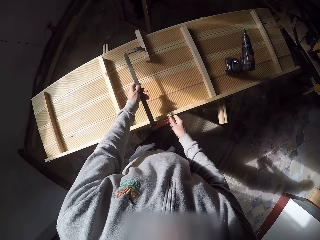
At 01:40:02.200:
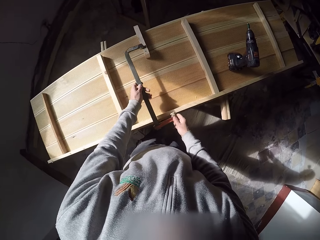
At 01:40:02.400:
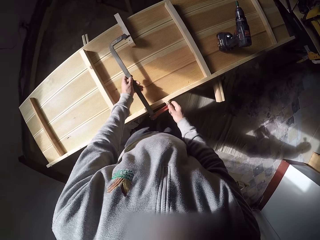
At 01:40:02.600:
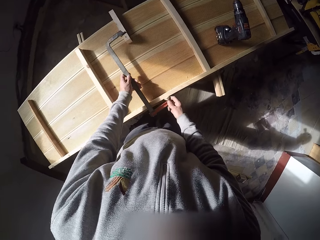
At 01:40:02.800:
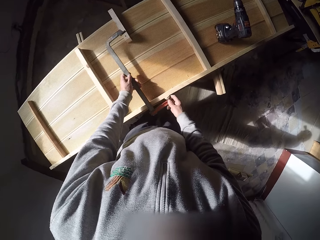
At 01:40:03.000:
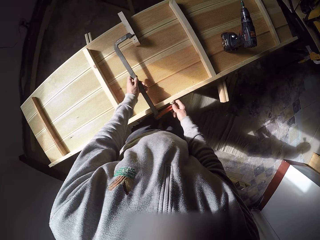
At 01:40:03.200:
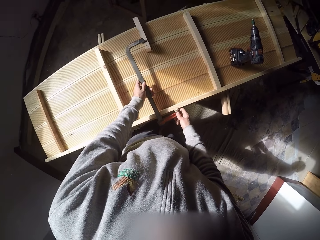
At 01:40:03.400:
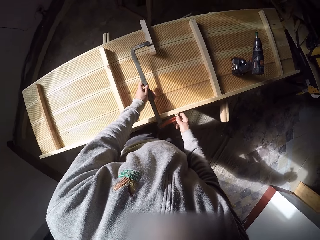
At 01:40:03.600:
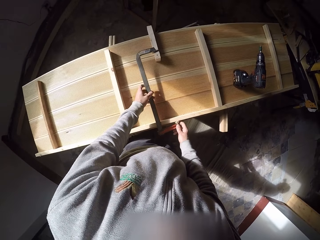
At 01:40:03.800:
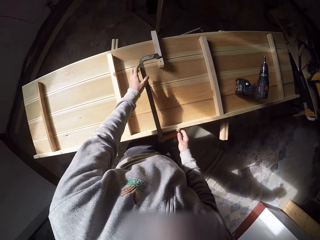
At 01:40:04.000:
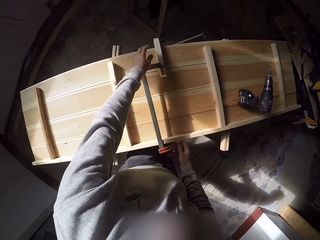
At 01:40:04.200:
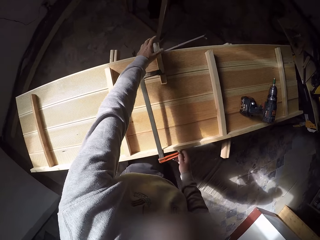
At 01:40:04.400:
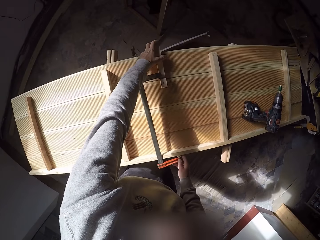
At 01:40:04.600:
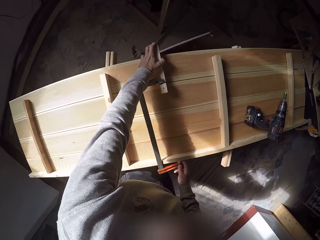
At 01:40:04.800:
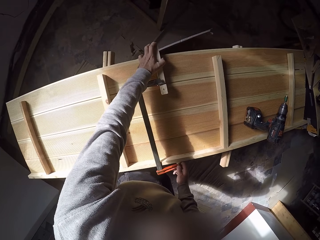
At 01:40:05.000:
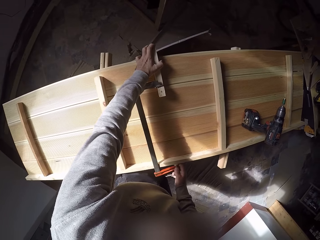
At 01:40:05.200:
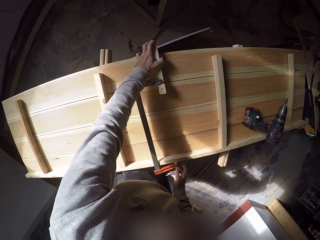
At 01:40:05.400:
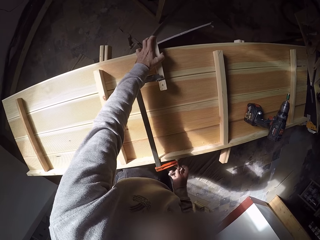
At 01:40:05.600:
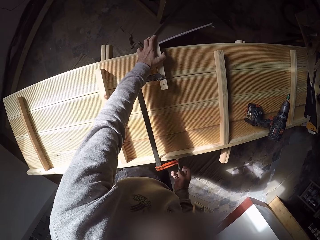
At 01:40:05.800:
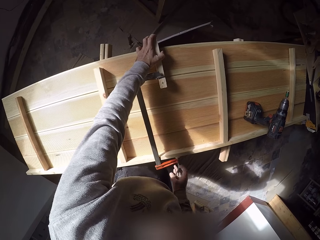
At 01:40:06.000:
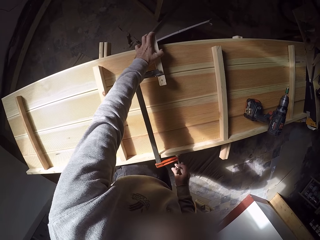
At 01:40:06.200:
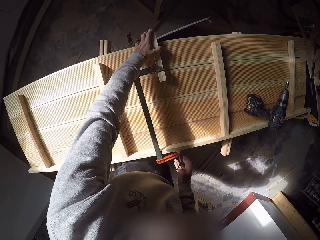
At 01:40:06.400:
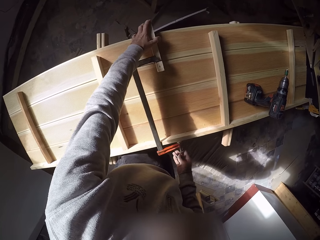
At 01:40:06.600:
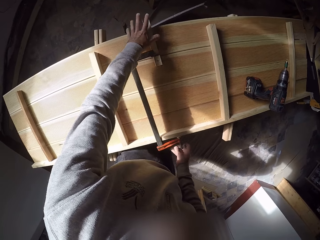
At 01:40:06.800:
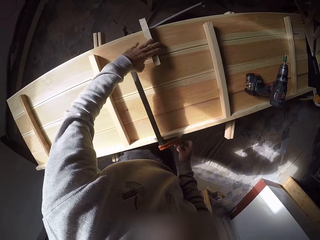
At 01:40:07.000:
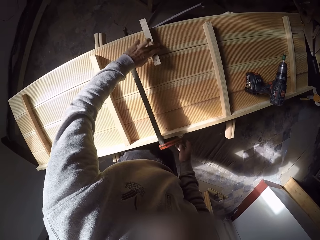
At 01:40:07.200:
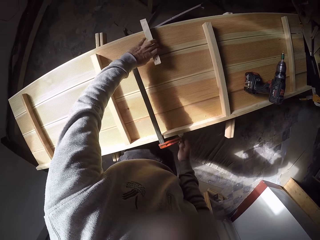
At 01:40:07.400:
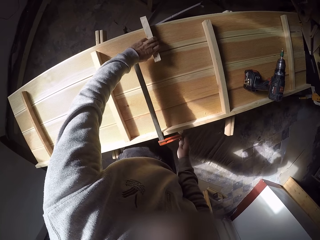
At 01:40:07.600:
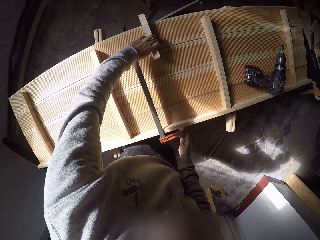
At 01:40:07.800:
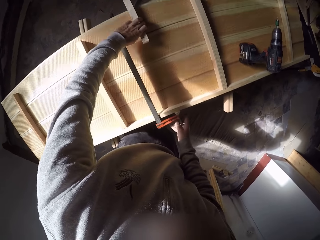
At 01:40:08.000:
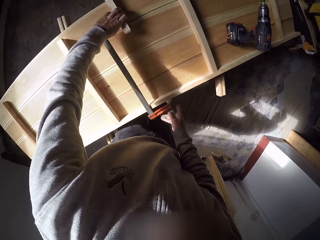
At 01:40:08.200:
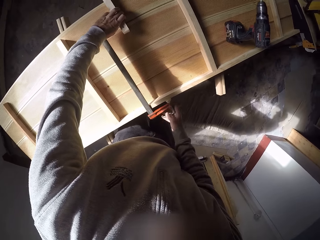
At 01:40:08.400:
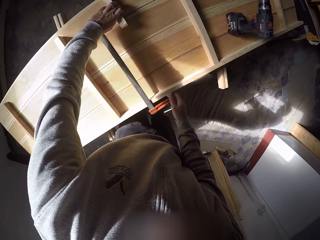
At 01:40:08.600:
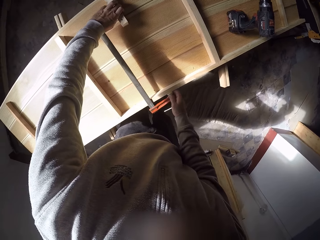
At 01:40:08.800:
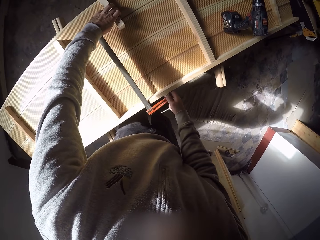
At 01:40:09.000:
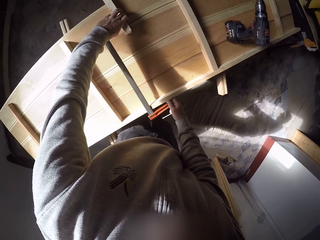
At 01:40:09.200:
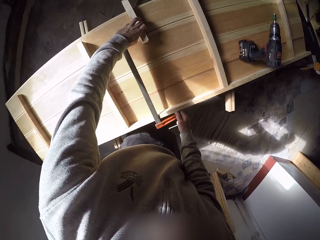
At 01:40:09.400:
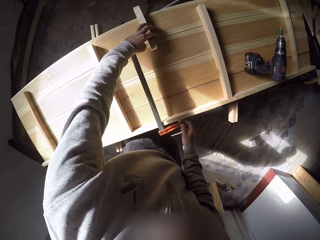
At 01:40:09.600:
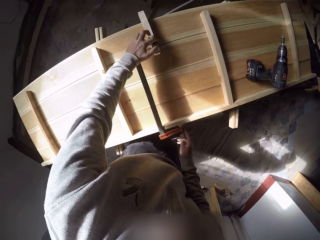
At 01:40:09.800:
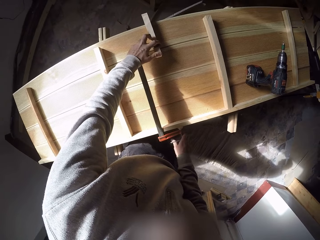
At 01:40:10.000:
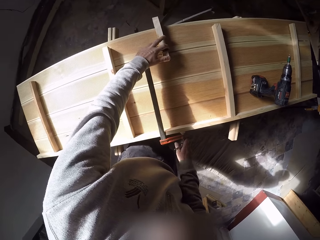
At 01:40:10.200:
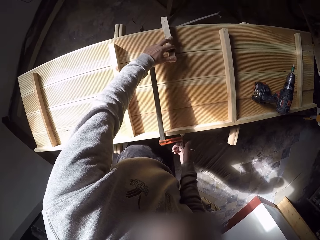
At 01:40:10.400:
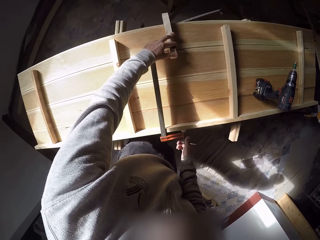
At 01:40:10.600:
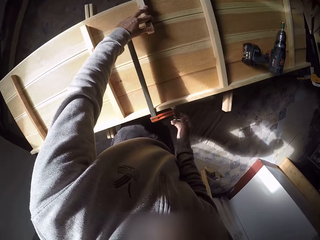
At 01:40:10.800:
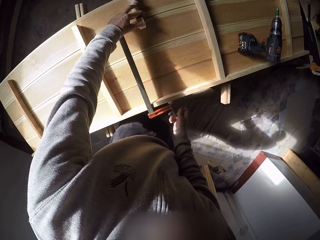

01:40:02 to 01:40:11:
The camera wearer holds the wood with a wood structure. He places the f-clamp on the table with both hands. He places his left hand on the wood on the table. He screws the f-clamp to the table with his right hand.

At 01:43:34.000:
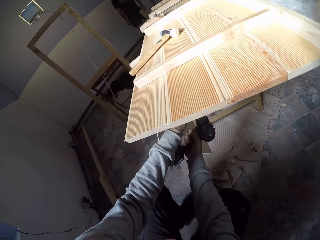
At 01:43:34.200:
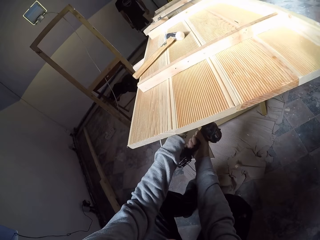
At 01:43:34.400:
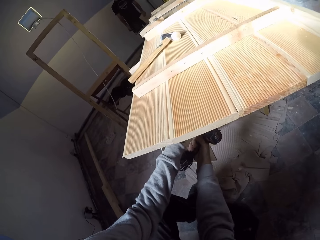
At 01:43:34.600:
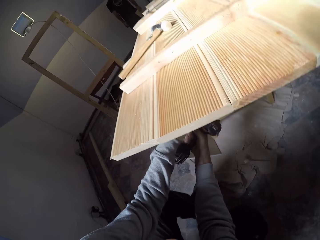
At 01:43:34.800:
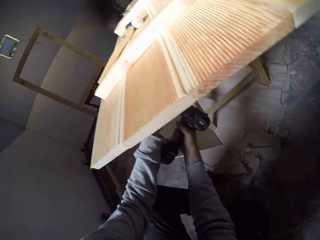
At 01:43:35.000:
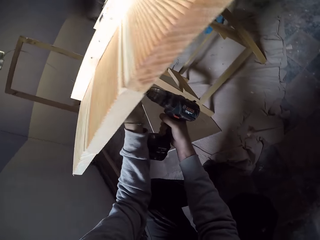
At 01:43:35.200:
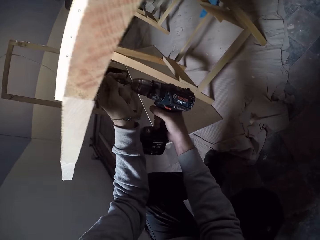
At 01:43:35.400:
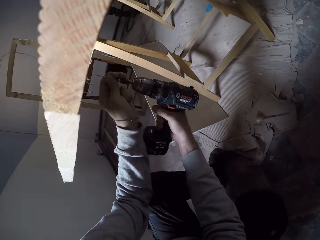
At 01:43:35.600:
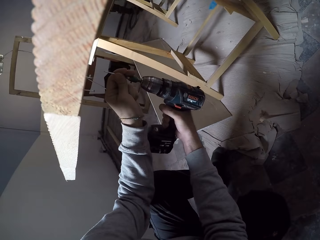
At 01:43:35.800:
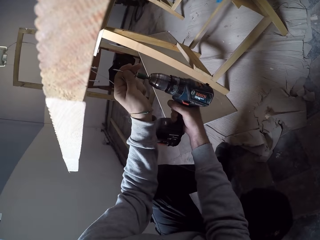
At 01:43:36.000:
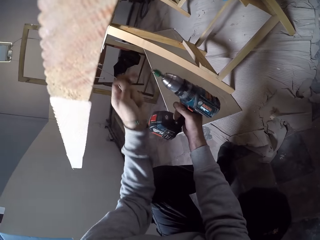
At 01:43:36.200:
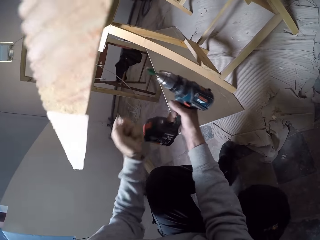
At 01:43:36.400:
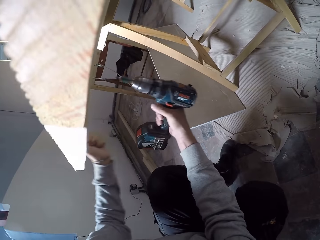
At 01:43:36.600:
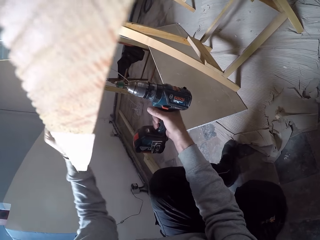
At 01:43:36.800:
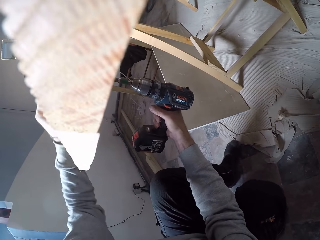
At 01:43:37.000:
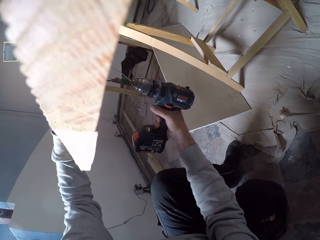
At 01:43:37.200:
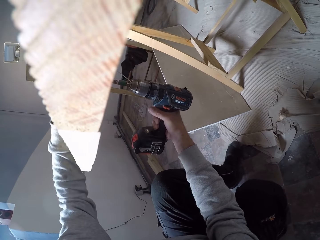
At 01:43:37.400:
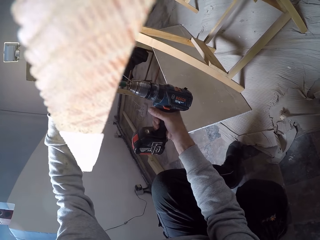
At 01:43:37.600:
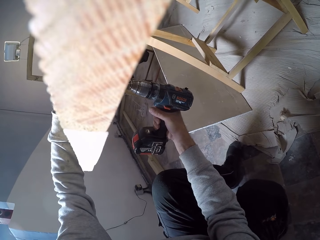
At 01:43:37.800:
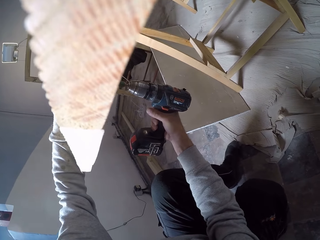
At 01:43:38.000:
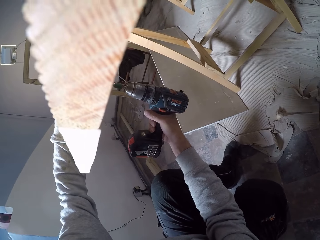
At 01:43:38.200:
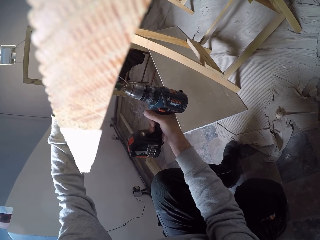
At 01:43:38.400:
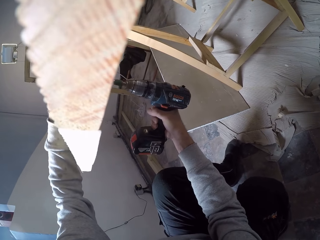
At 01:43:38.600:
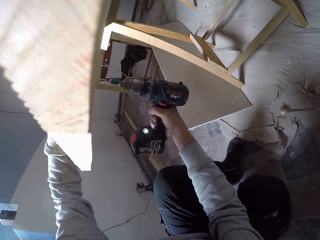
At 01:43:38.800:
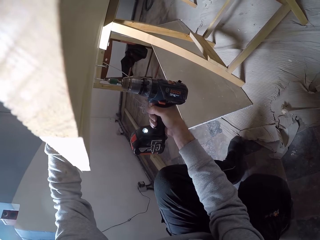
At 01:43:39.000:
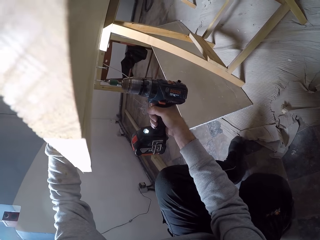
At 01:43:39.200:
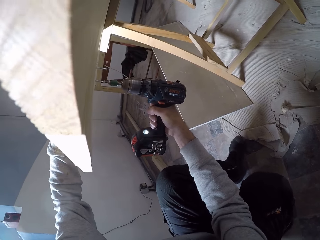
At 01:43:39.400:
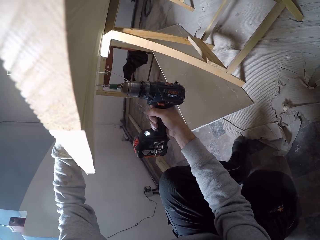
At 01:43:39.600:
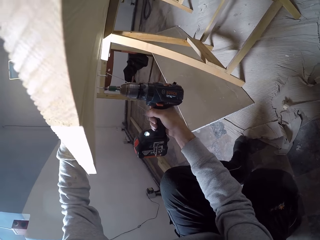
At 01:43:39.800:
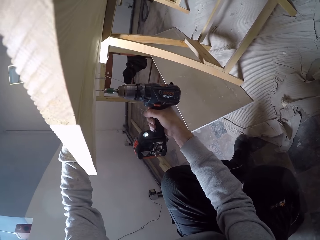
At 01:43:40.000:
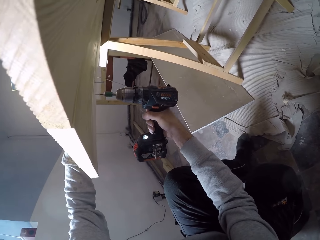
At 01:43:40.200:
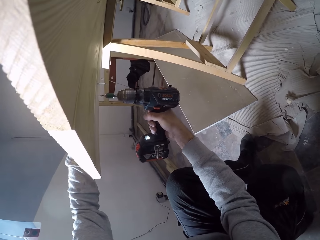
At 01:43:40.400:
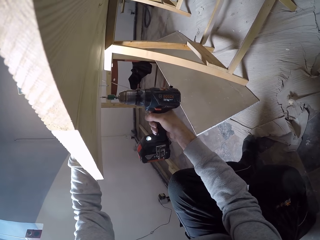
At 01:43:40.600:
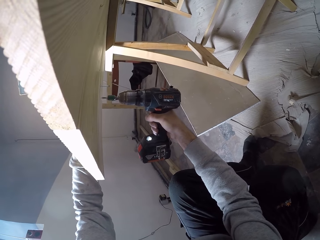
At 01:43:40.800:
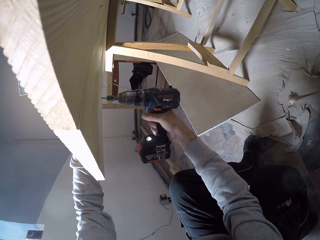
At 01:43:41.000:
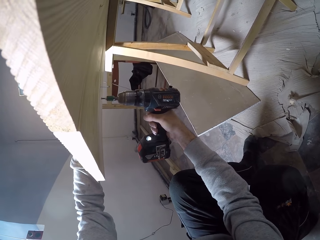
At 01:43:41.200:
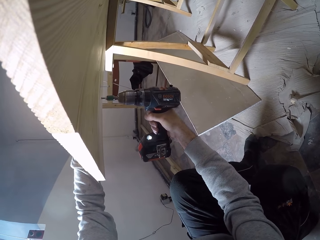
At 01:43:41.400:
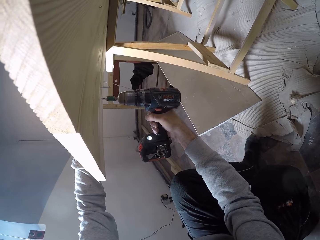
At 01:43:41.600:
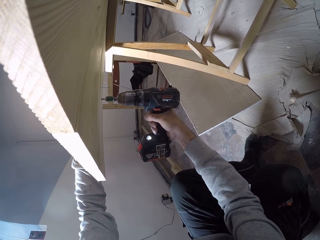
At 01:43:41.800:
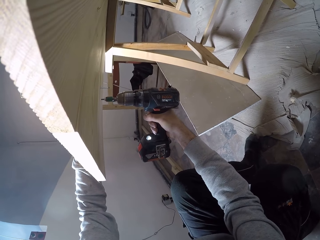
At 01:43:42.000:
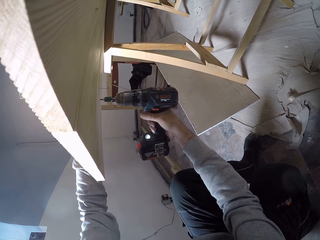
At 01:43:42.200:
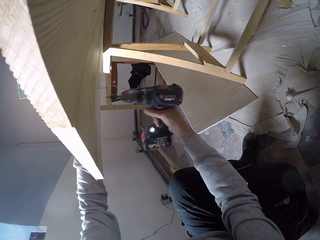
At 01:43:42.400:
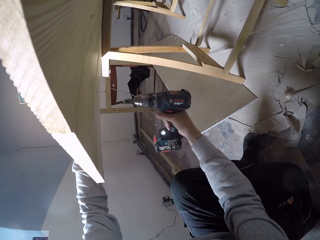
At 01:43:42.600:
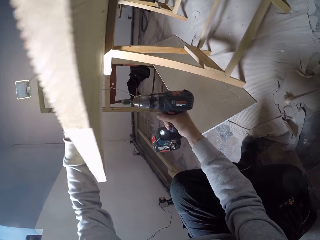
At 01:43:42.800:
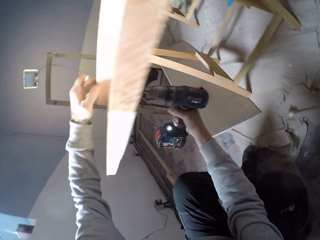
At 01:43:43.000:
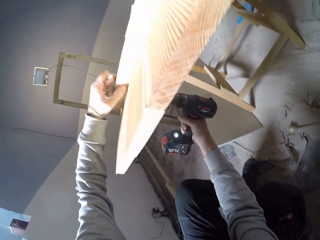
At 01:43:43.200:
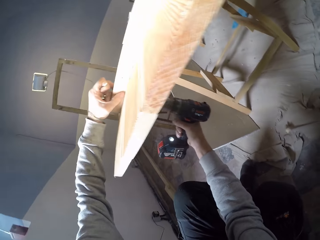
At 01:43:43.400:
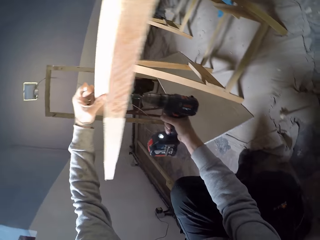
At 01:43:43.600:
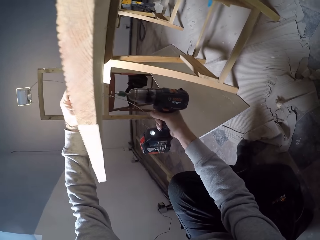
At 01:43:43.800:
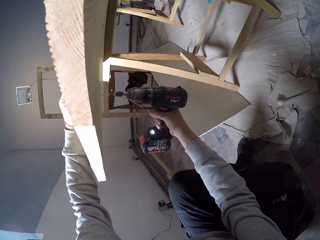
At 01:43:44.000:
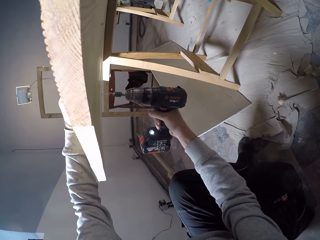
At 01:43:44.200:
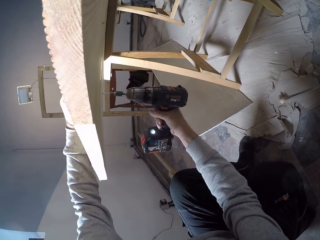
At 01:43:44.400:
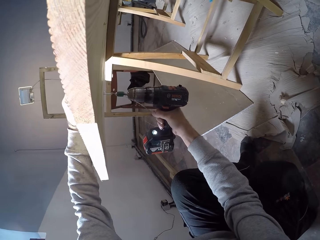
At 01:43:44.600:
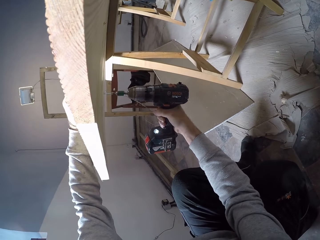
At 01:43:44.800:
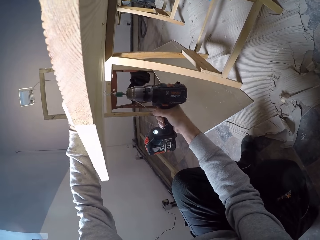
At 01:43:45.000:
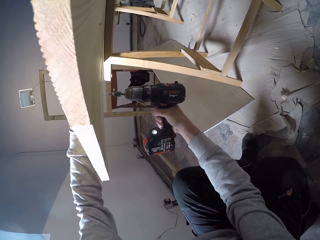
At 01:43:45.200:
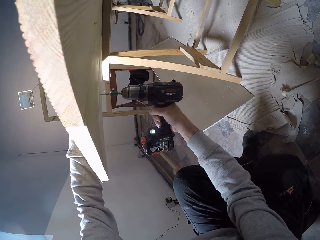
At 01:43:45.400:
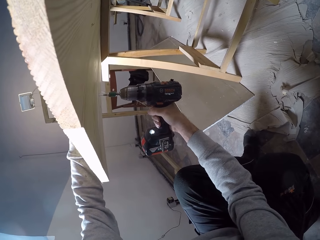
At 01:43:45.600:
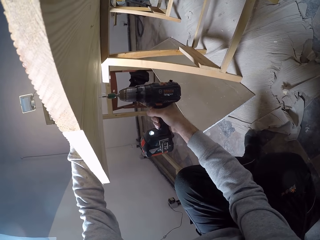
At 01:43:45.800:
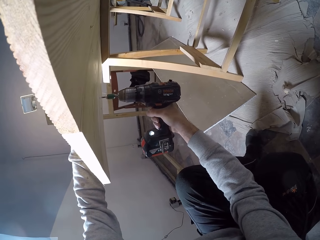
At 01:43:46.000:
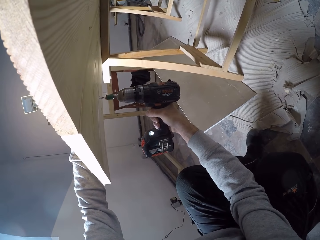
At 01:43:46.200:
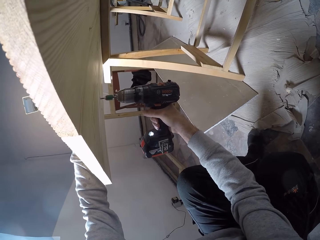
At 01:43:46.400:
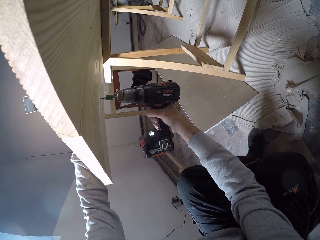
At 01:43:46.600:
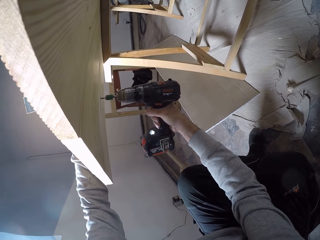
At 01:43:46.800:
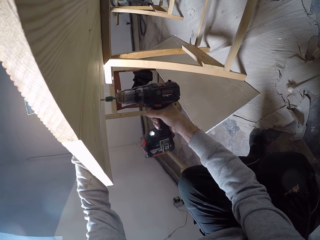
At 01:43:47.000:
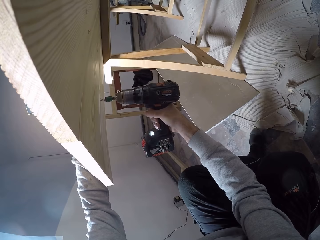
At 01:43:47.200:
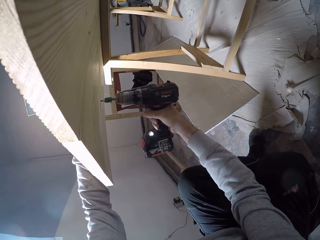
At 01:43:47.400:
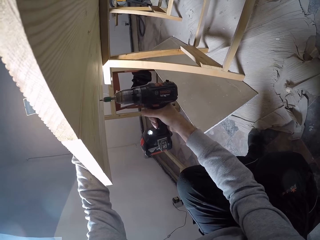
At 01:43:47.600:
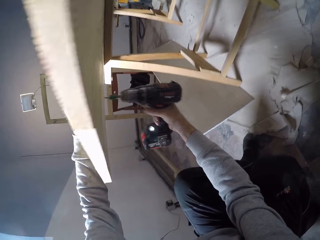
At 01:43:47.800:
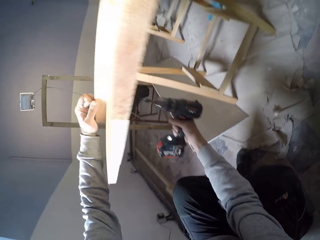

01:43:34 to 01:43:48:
The camera wearer removes the bolt from the drill bit of the driller with his left hand. He measures the wood with the bolt in his left hand. He screws the bolt into the wood with the driller in his right hand. He removes the driller from the bolt with his right hand. He touches the wood with his thumb. He places the driller on the bolt with his right hand. He screws the bolt into the wood with the driller in his right hand.
